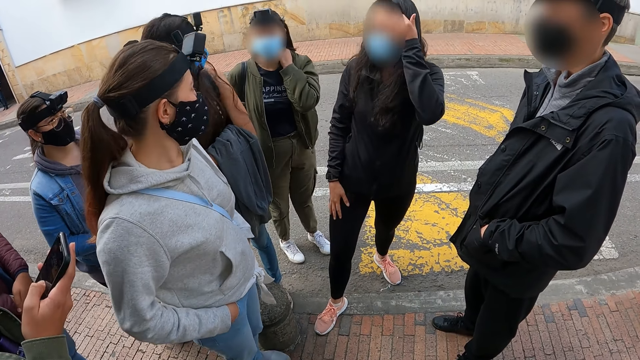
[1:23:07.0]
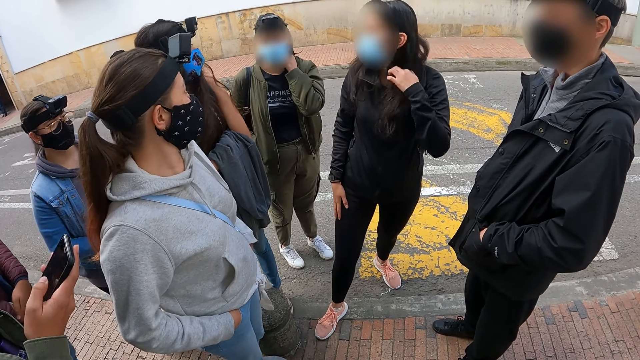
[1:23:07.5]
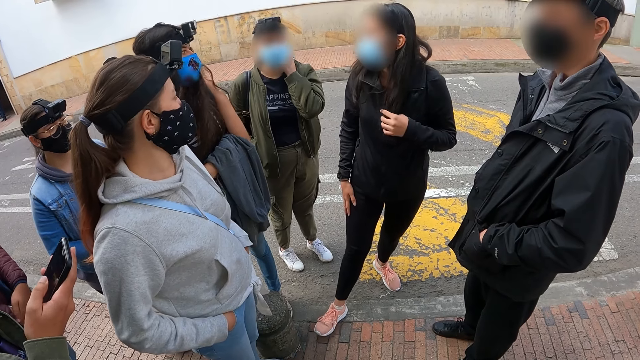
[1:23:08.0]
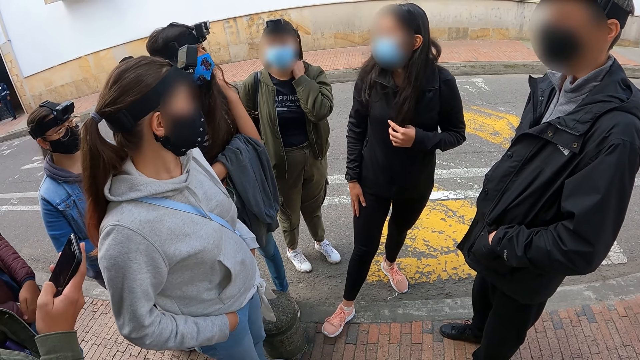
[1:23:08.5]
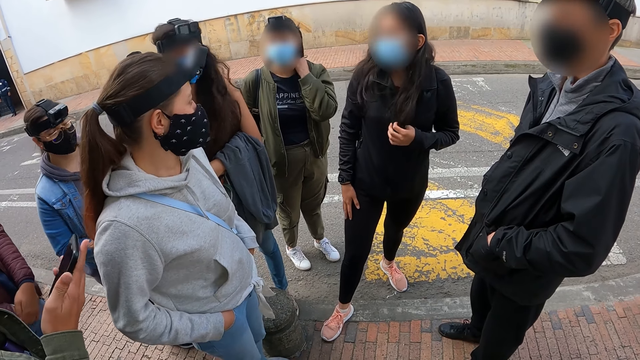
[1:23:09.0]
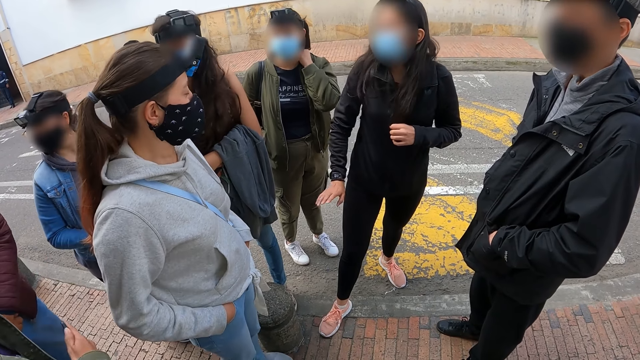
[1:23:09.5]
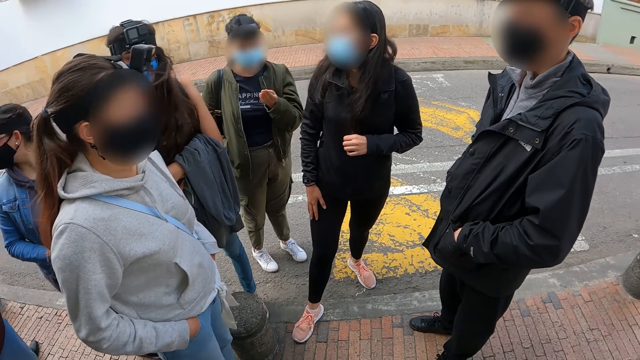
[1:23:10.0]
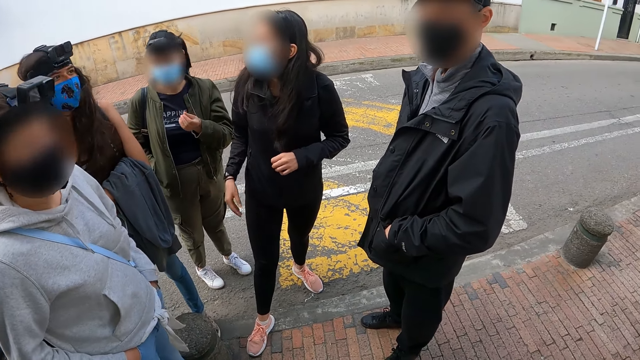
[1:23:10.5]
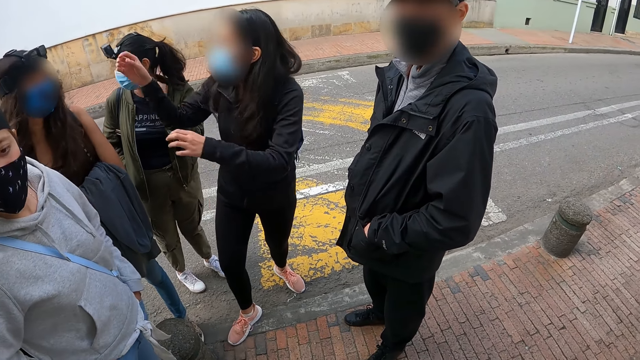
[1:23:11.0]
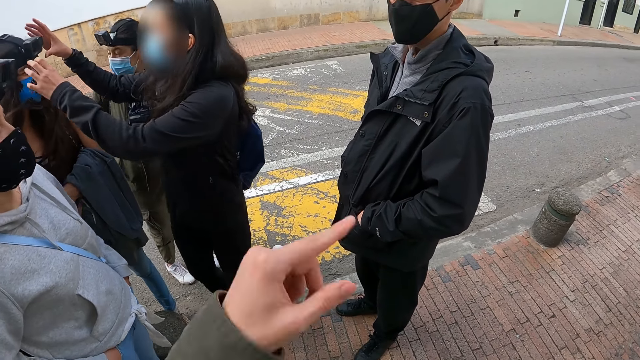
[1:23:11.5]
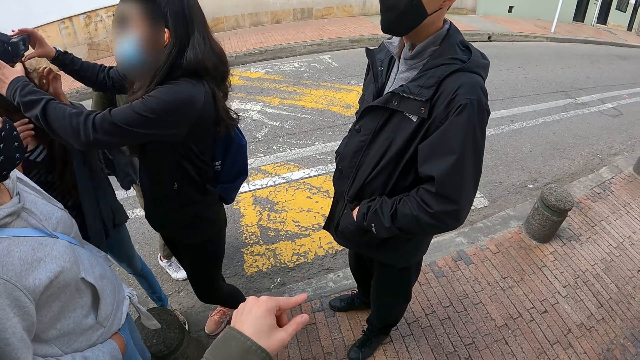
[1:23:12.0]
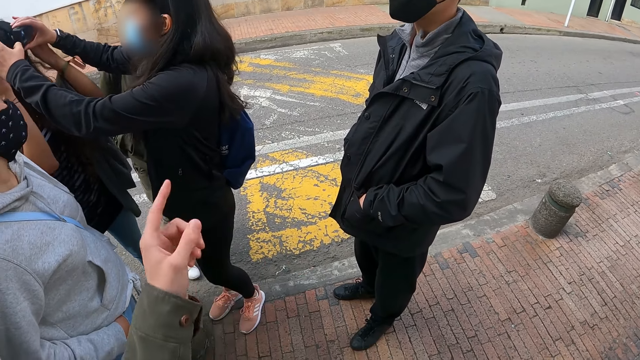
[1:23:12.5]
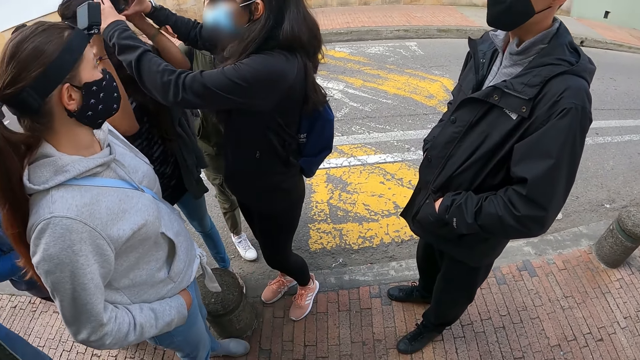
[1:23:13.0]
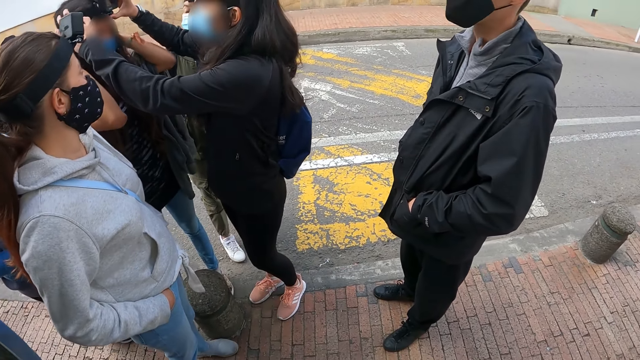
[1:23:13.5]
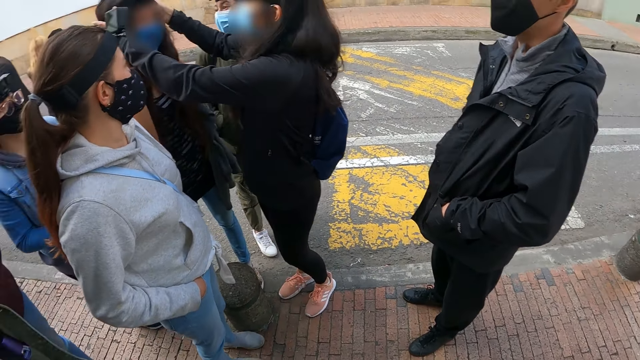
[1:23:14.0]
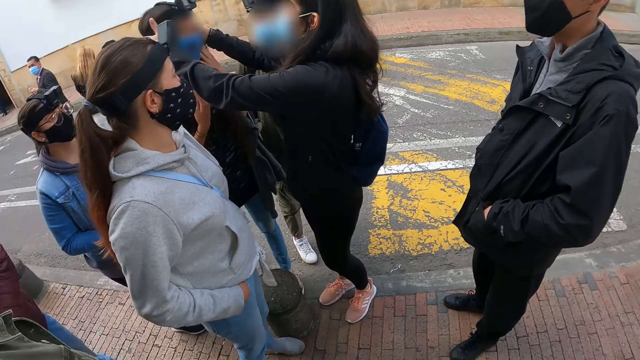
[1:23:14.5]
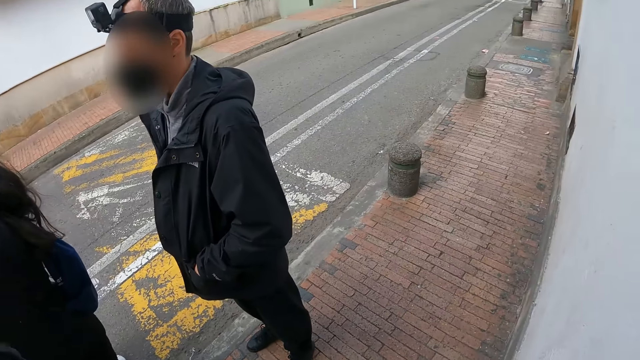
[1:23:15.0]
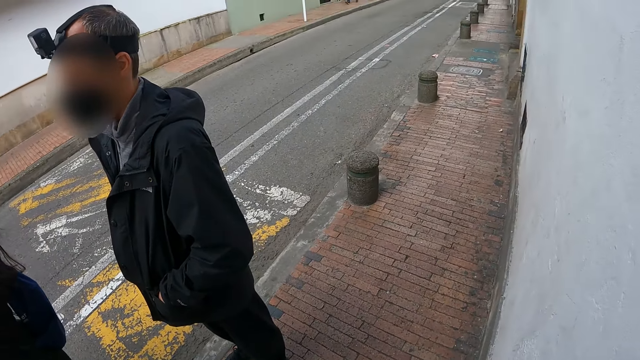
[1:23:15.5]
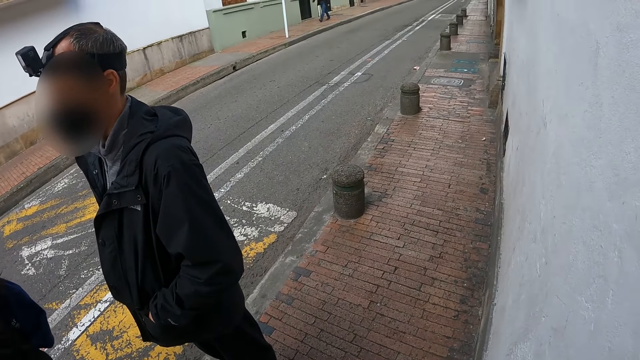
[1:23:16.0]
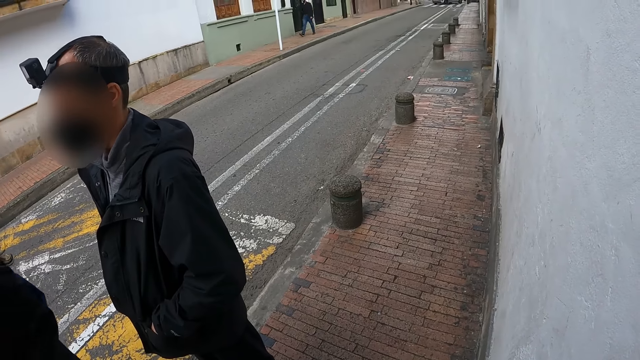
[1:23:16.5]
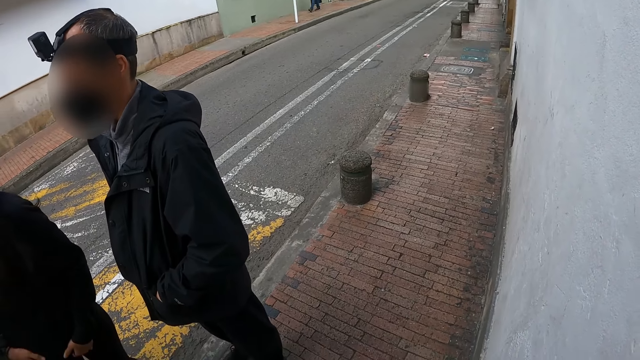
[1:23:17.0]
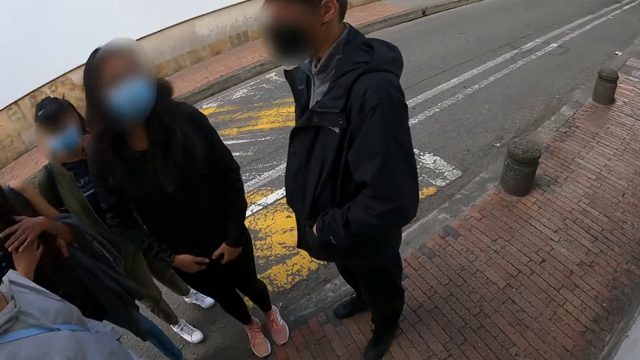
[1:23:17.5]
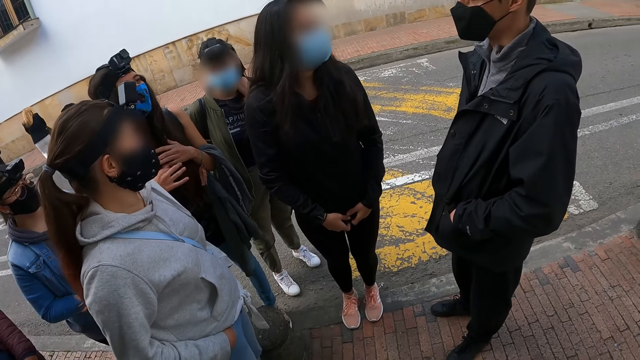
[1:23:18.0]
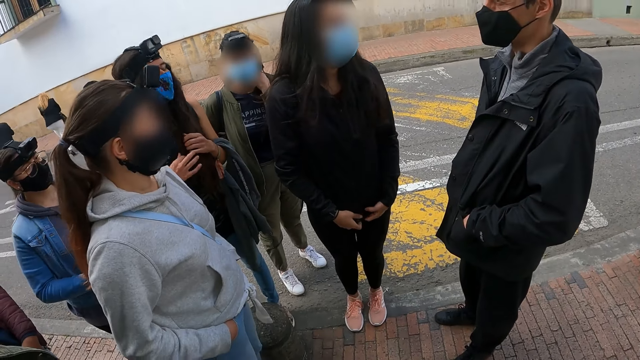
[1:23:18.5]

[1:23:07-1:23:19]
The camera wearer moves hands. They interact with a man and look at the man. A woman adjusts another woman's camera. The camera wearer looks at two women and the man. They look around. The first woman adjusts the other woman's camera.

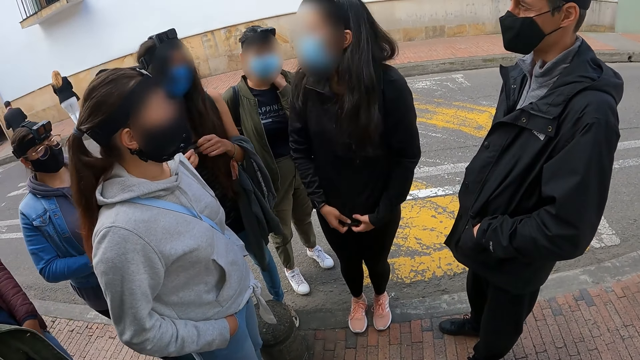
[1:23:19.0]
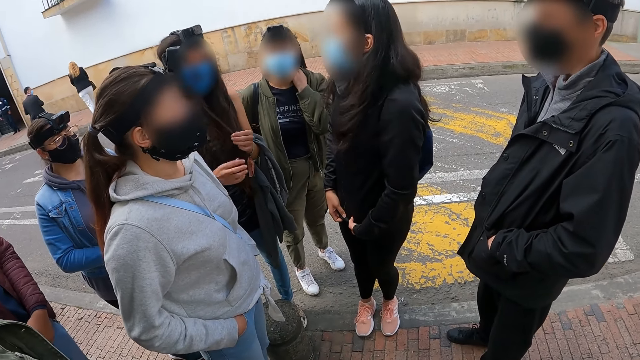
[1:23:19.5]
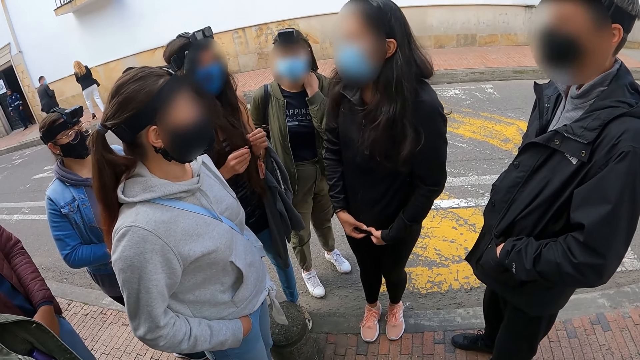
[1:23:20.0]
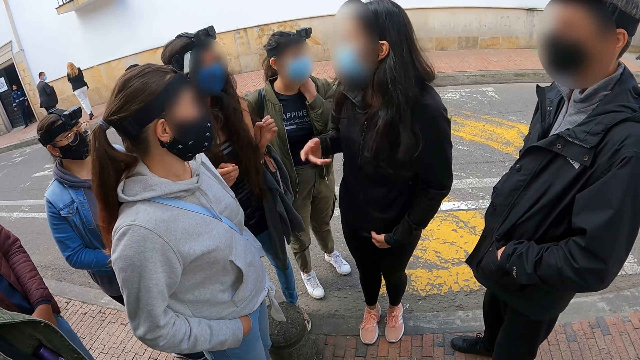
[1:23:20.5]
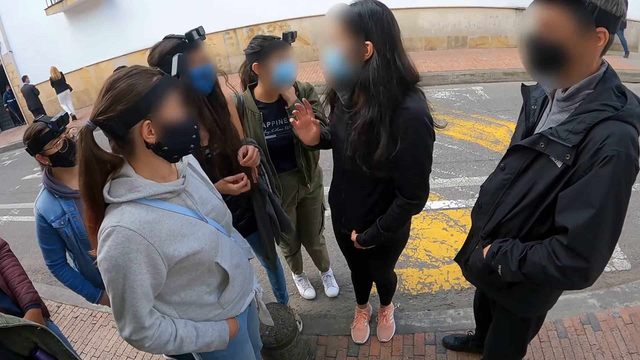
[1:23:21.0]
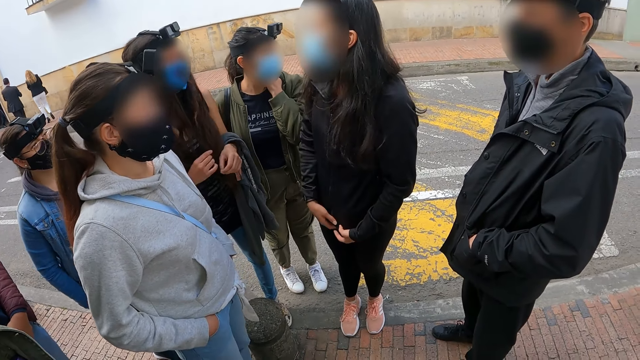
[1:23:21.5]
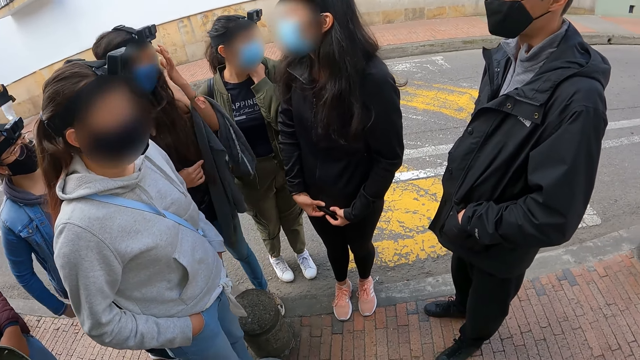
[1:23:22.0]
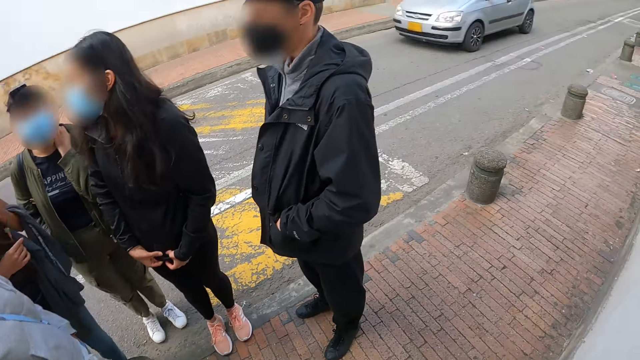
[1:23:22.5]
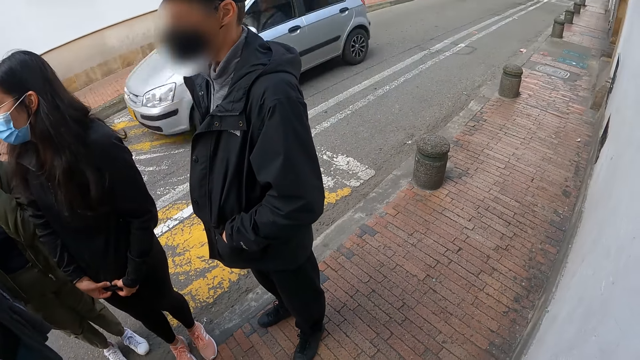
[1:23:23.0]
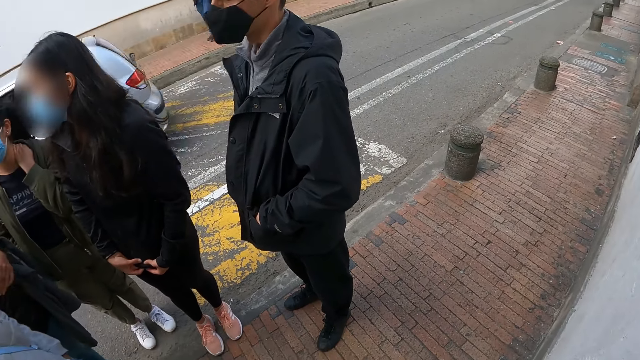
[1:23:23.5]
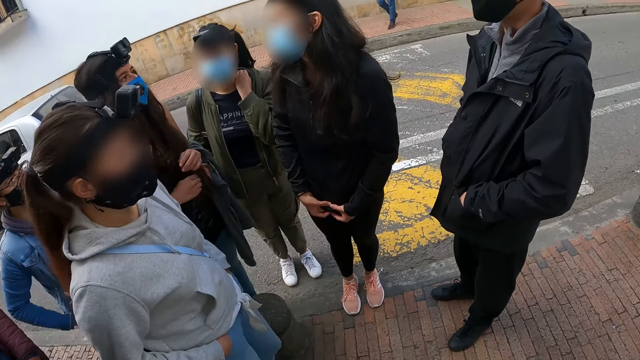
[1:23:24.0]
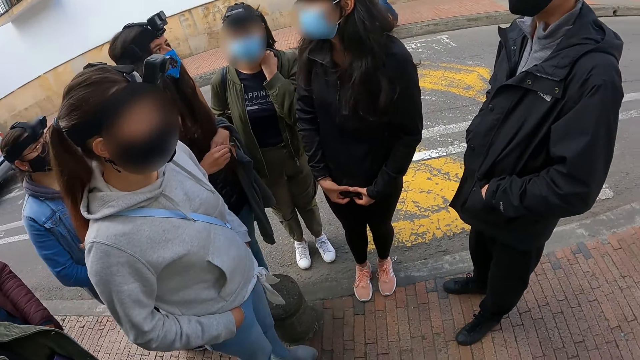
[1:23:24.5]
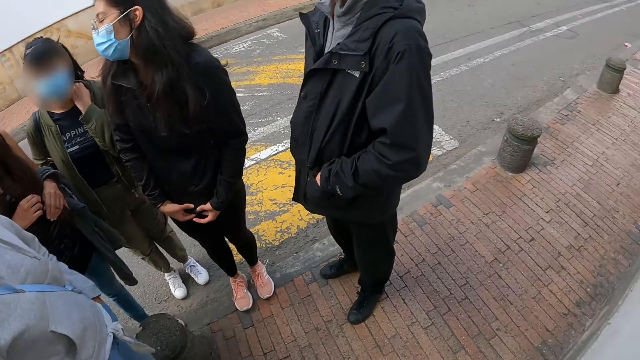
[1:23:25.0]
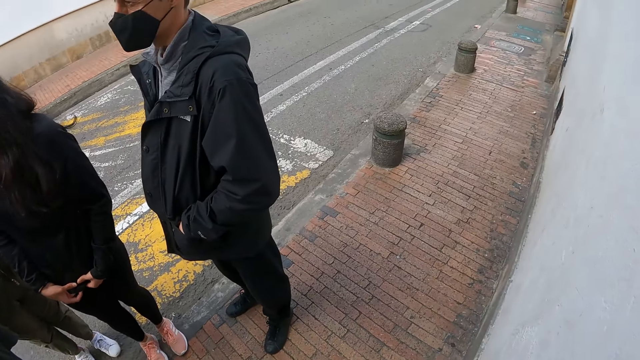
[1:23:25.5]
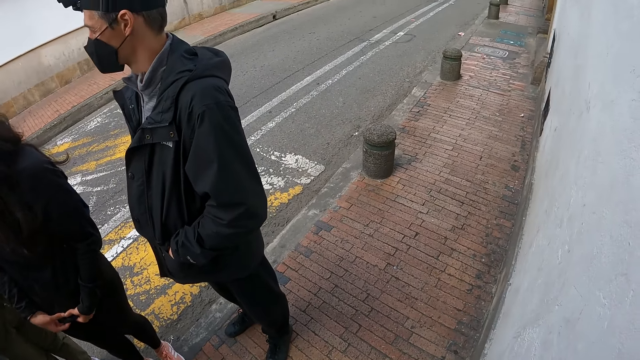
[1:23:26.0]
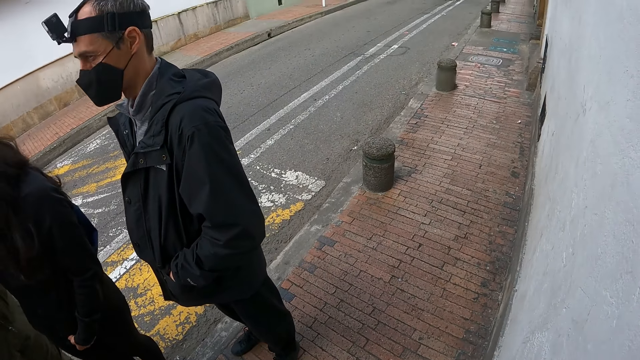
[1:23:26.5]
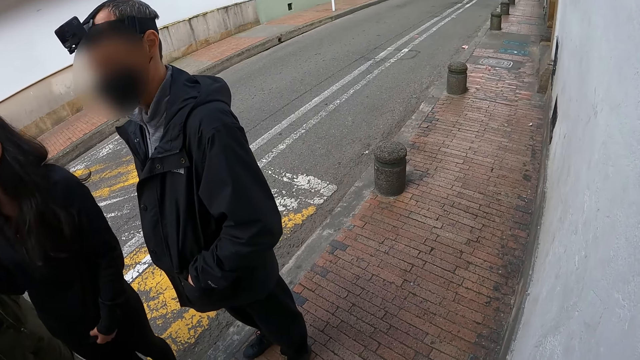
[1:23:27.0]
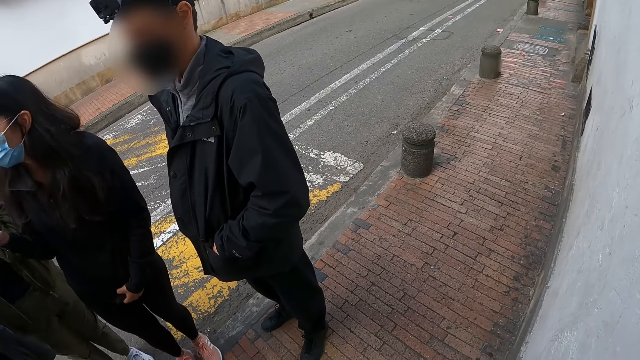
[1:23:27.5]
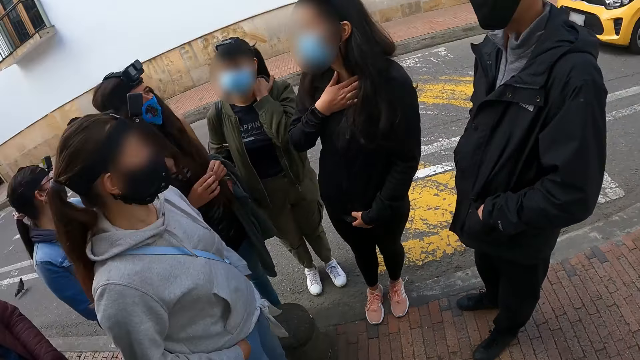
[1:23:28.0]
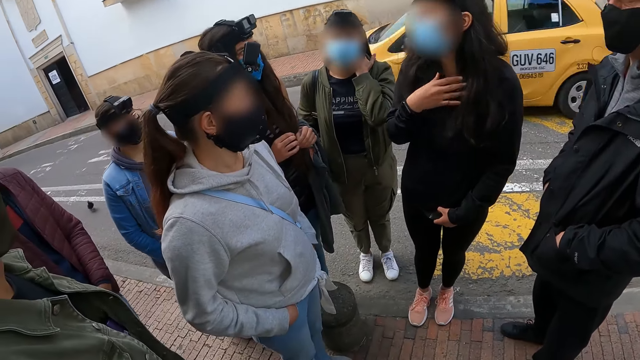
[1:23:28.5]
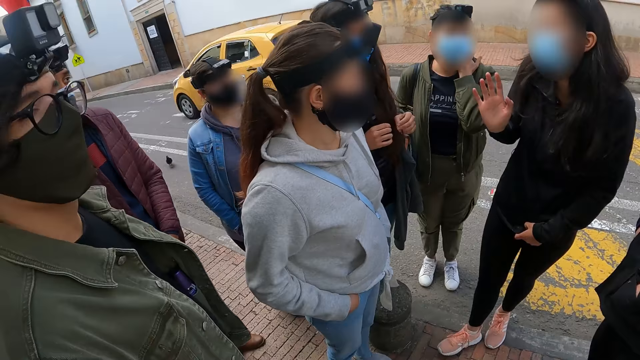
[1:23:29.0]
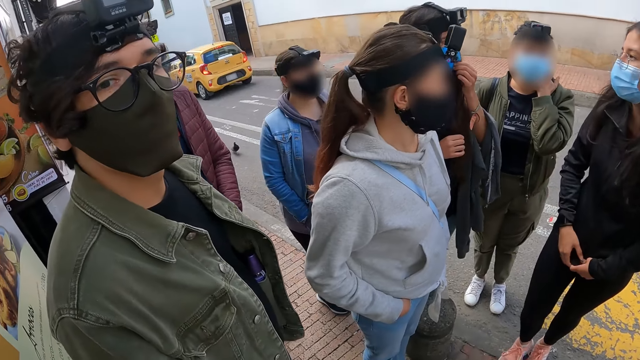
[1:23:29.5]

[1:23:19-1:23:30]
A woman interacts with another woman. The camera wearer looks around. They look around again. The first woman interacts with the other woman.
